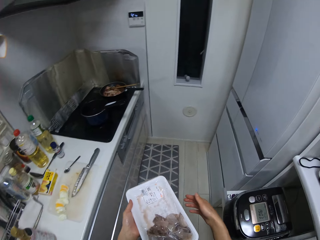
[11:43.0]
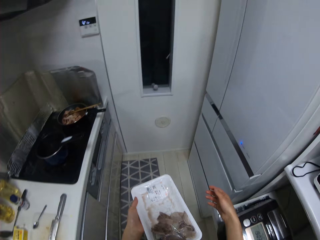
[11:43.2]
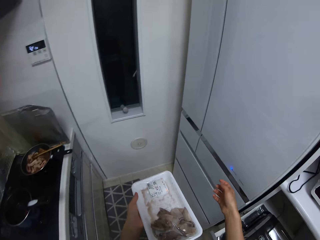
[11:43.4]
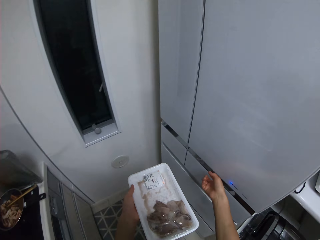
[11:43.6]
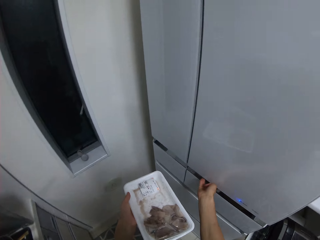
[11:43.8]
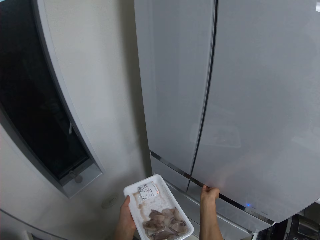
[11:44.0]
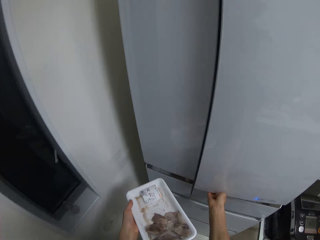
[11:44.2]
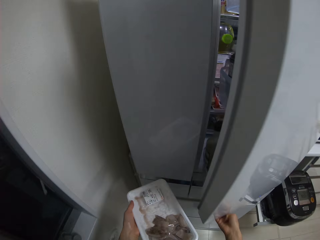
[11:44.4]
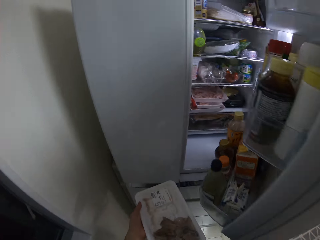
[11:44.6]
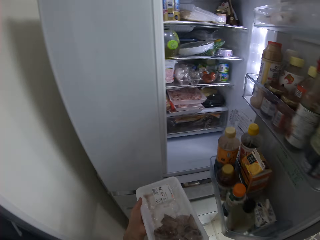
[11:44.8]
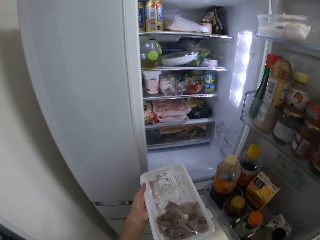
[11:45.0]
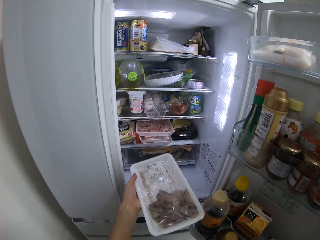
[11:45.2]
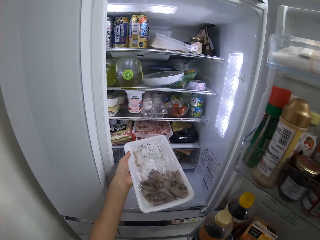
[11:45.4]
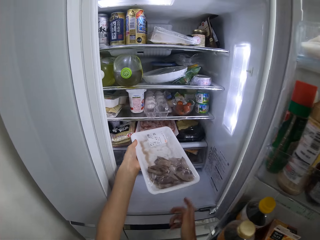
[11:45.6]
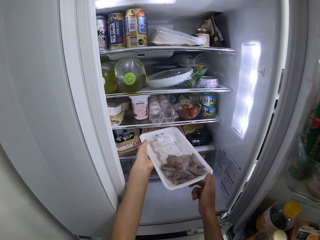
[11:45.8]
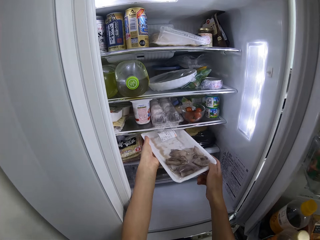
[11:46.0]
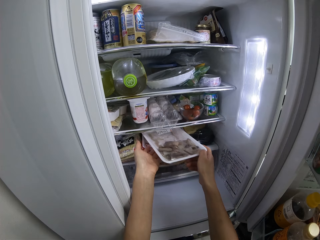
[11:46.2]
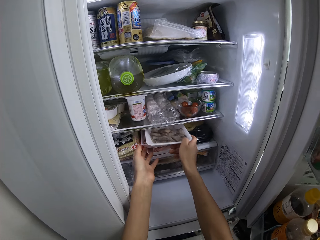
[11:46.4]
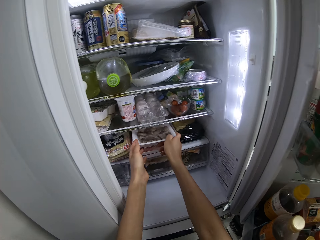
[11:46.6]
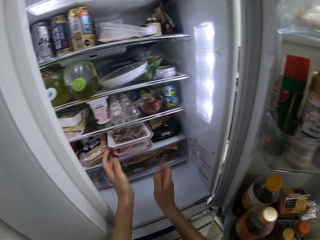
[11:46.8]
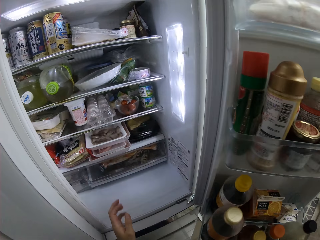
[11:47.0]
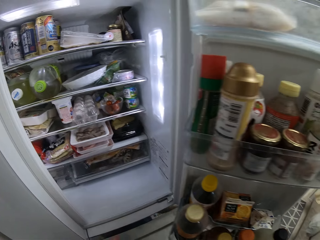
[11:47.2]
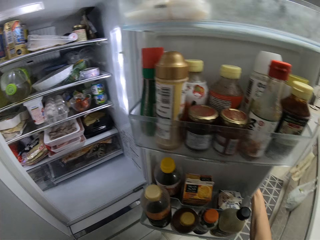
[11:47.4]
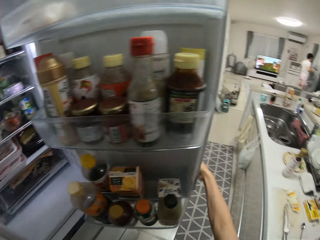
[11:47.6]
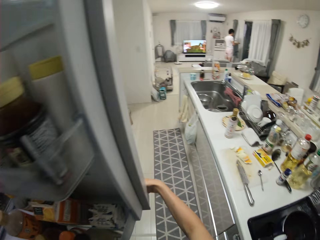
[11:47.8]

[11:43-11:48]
The camera wearer walks around. She opens the refrigerator with her right hand. She puts the tray of meat inside the refrigerator with her two hands.
